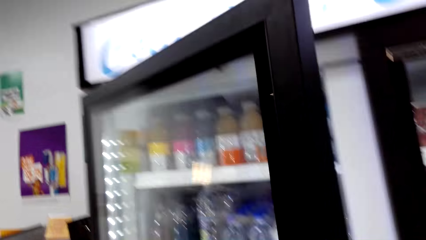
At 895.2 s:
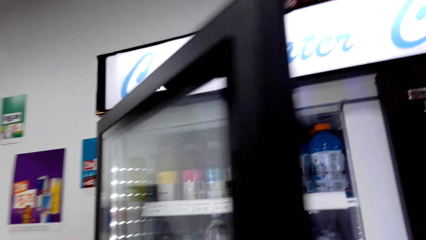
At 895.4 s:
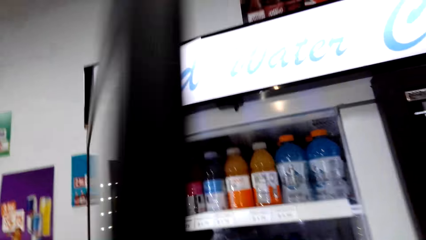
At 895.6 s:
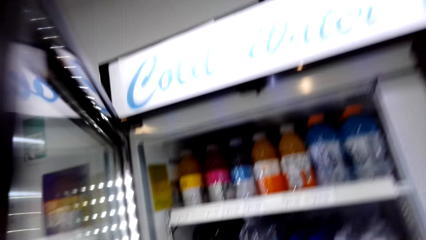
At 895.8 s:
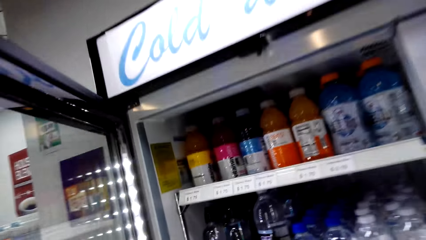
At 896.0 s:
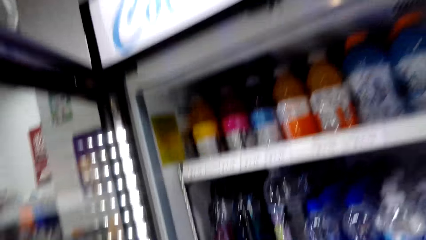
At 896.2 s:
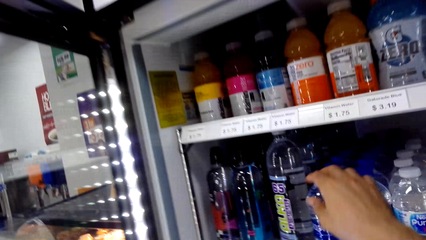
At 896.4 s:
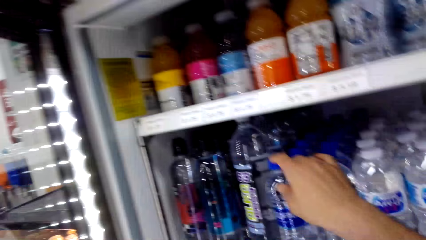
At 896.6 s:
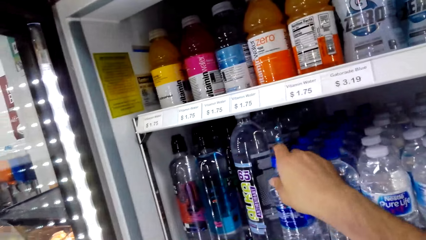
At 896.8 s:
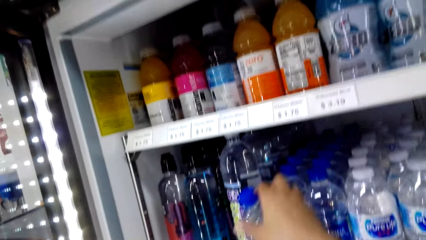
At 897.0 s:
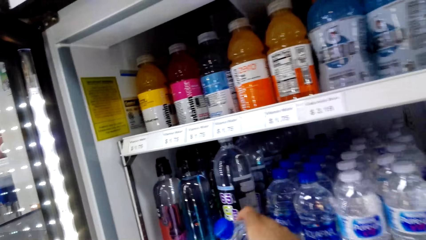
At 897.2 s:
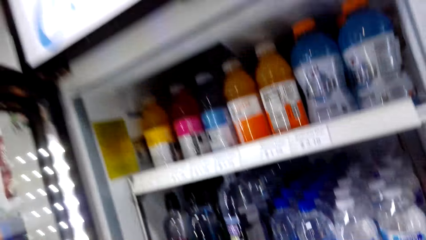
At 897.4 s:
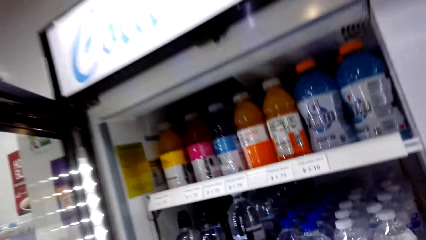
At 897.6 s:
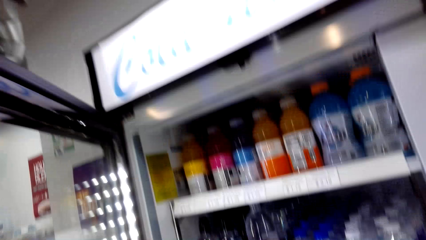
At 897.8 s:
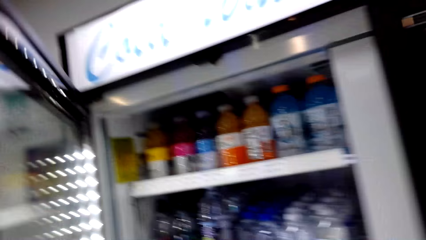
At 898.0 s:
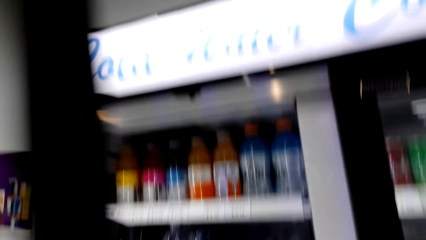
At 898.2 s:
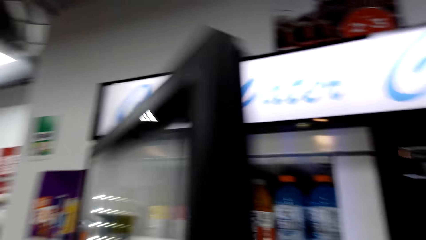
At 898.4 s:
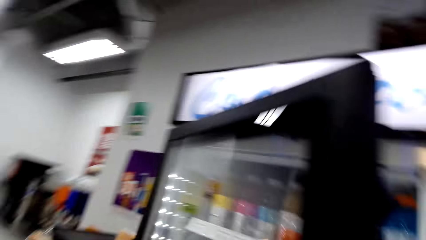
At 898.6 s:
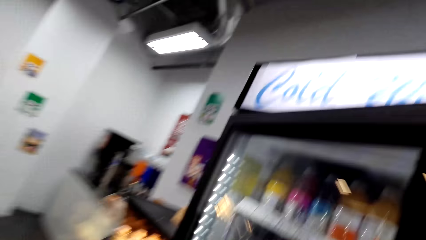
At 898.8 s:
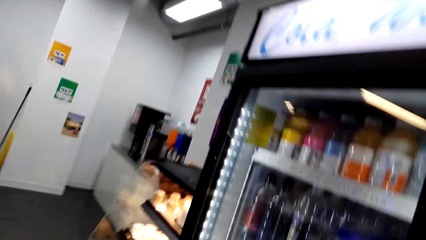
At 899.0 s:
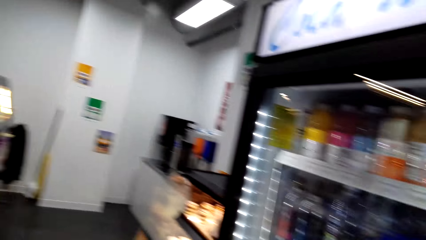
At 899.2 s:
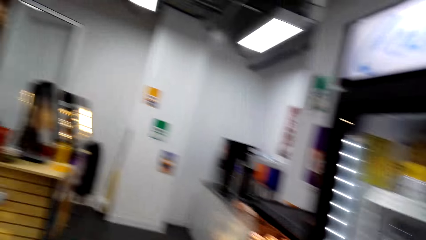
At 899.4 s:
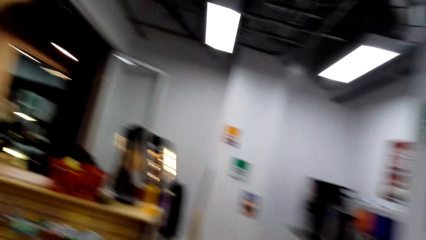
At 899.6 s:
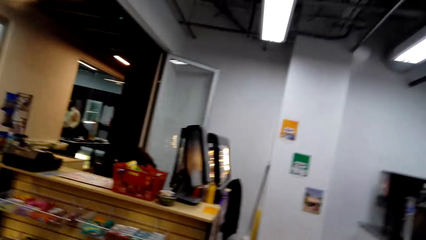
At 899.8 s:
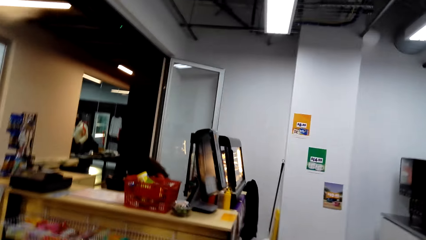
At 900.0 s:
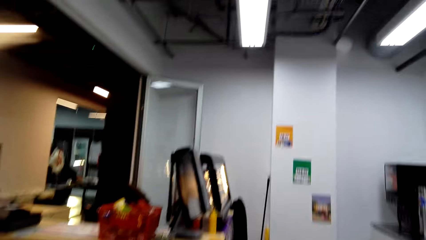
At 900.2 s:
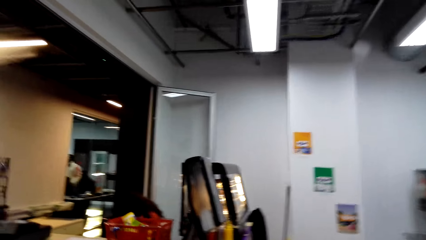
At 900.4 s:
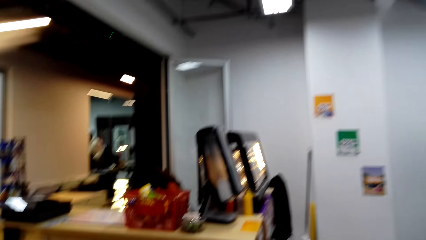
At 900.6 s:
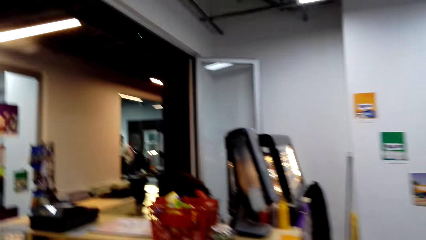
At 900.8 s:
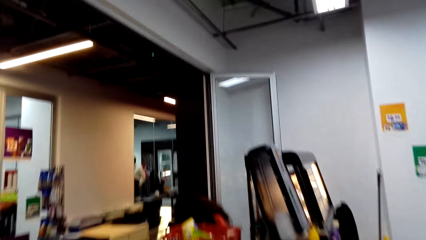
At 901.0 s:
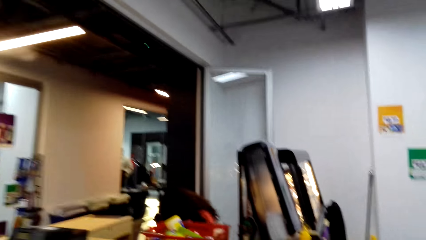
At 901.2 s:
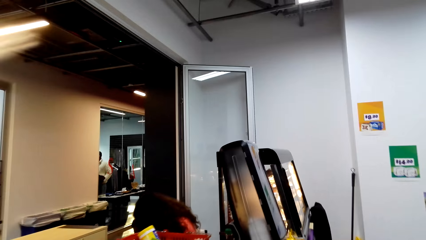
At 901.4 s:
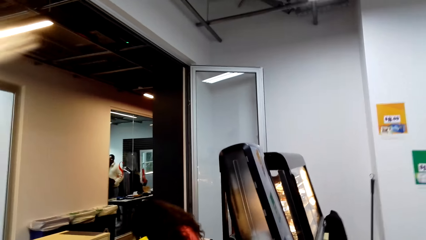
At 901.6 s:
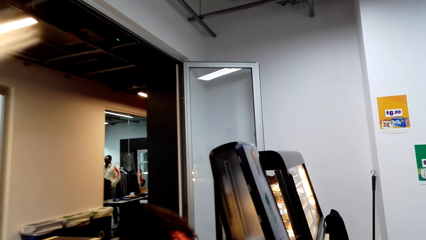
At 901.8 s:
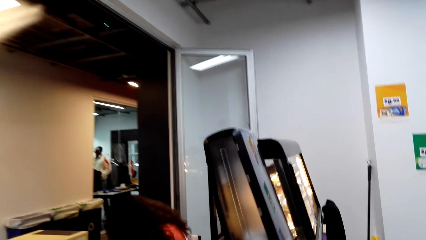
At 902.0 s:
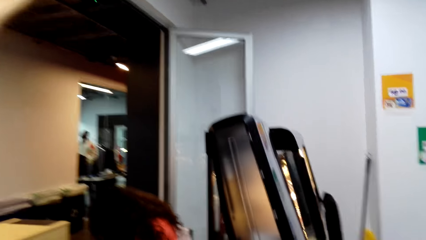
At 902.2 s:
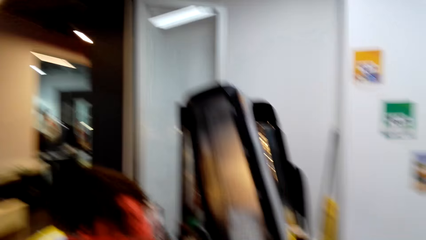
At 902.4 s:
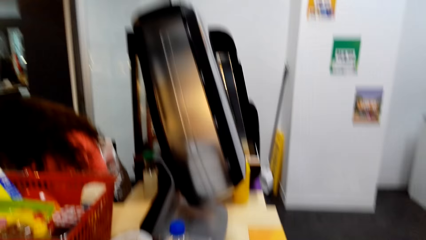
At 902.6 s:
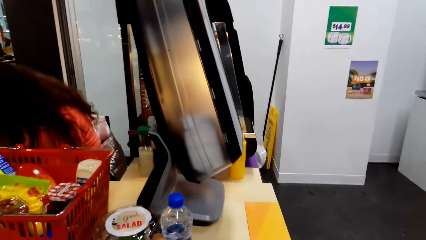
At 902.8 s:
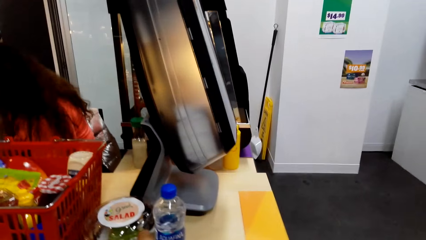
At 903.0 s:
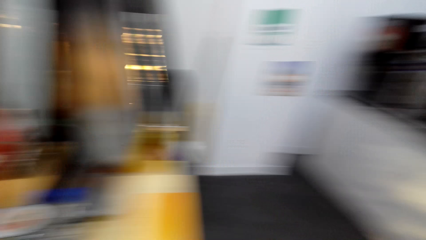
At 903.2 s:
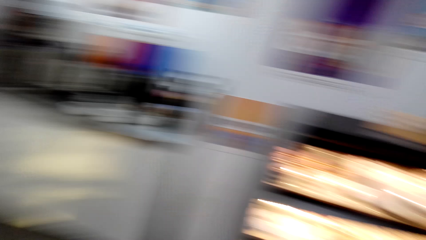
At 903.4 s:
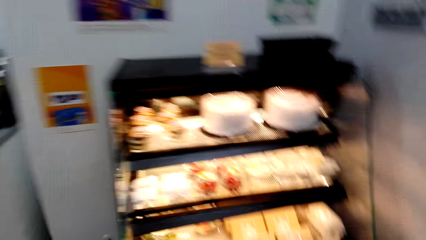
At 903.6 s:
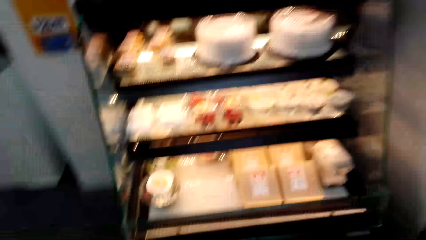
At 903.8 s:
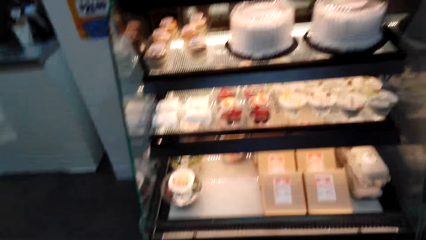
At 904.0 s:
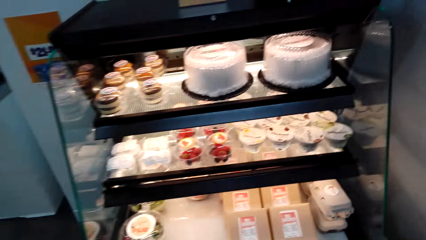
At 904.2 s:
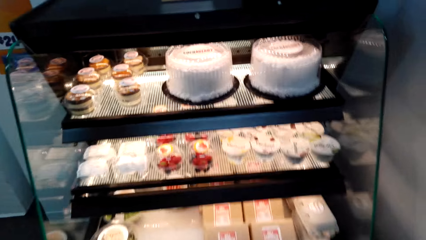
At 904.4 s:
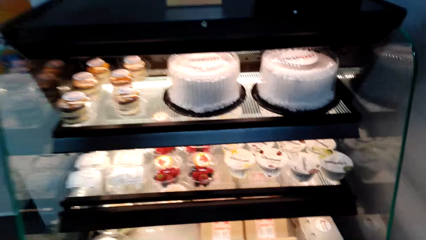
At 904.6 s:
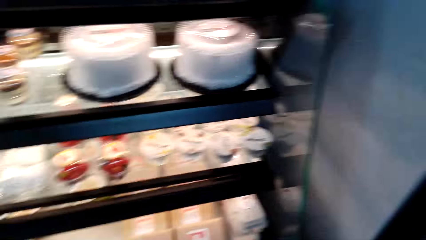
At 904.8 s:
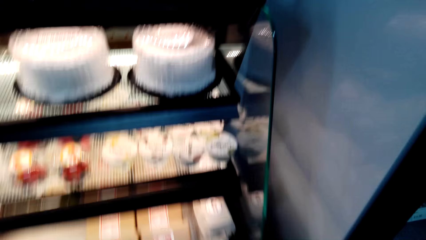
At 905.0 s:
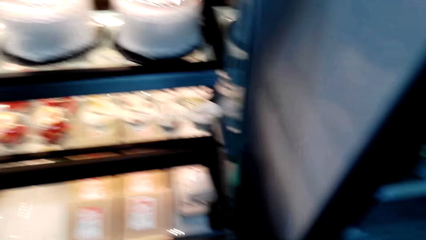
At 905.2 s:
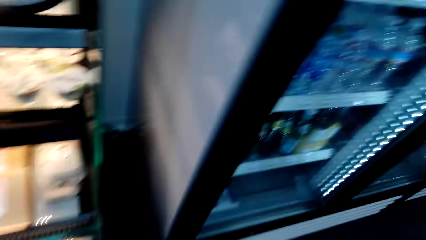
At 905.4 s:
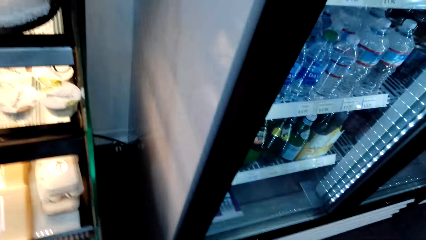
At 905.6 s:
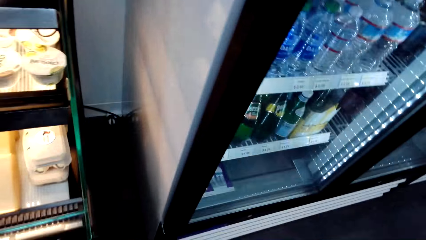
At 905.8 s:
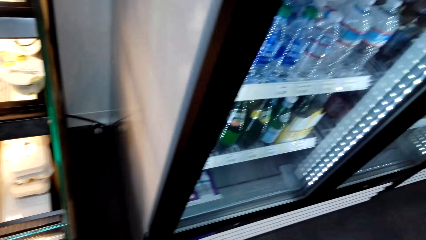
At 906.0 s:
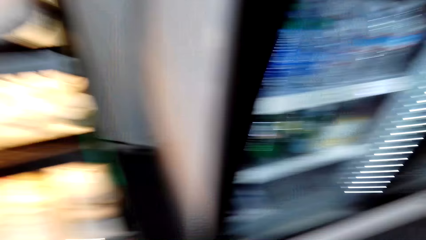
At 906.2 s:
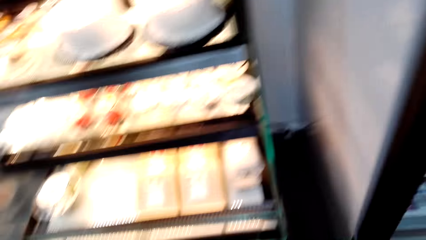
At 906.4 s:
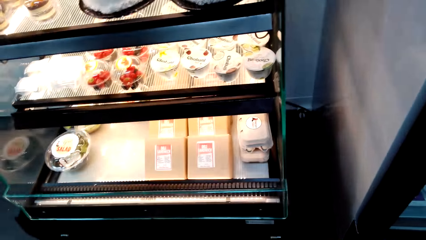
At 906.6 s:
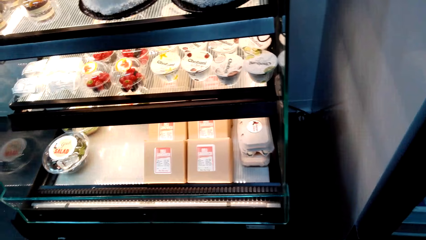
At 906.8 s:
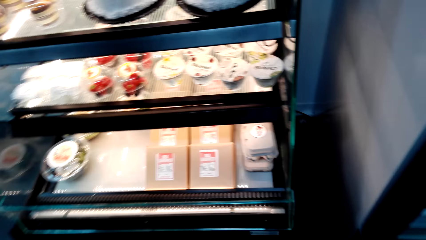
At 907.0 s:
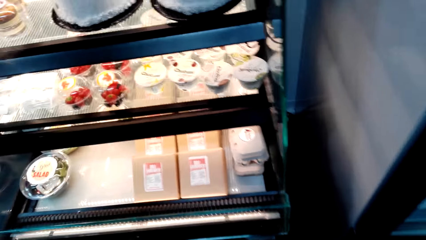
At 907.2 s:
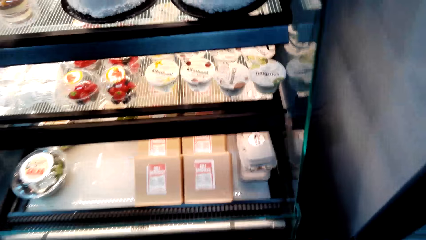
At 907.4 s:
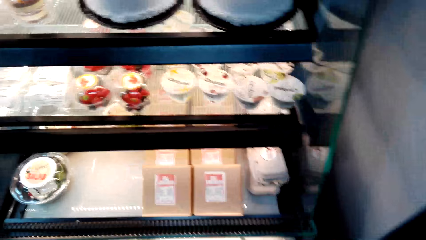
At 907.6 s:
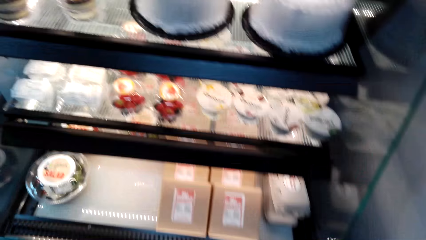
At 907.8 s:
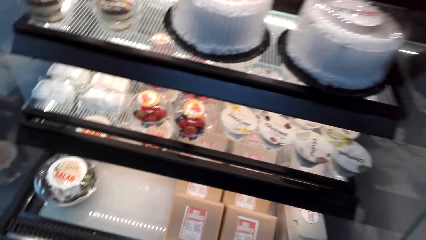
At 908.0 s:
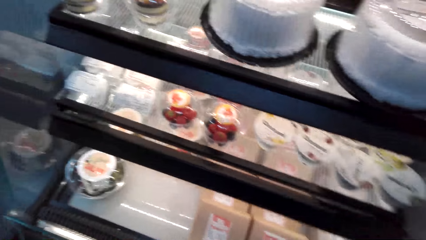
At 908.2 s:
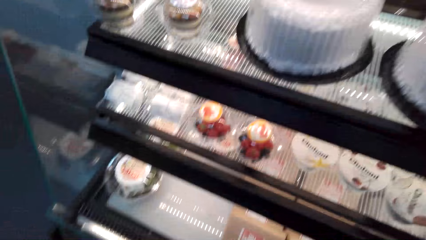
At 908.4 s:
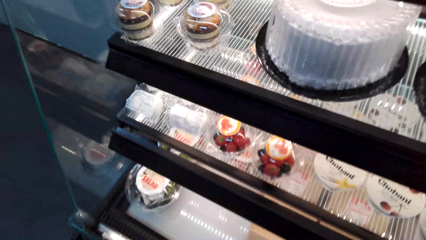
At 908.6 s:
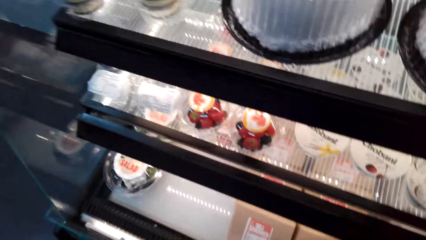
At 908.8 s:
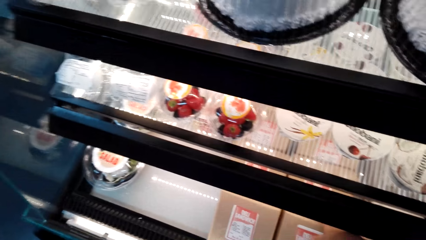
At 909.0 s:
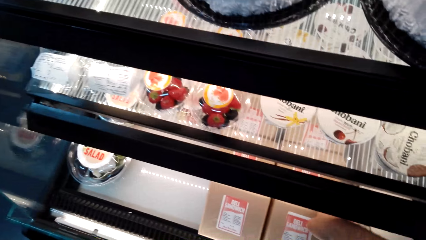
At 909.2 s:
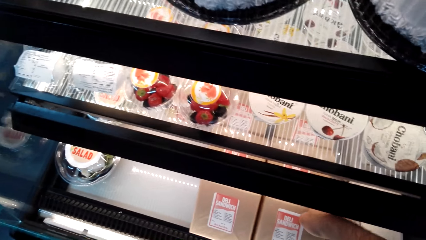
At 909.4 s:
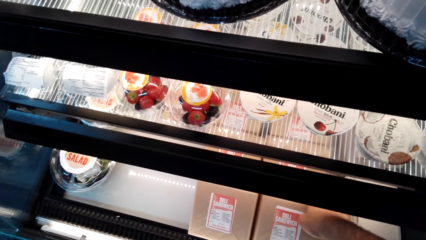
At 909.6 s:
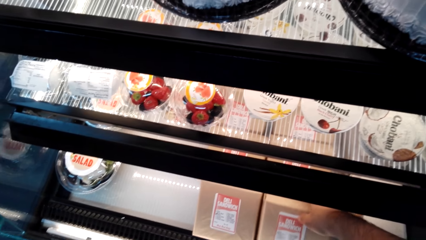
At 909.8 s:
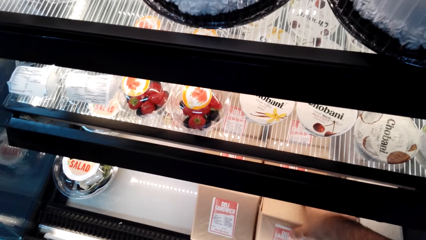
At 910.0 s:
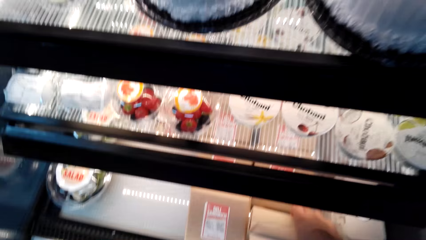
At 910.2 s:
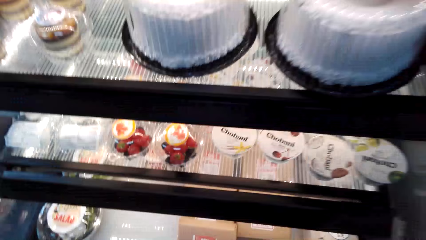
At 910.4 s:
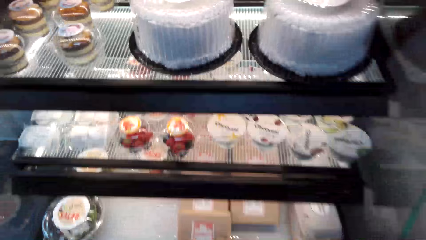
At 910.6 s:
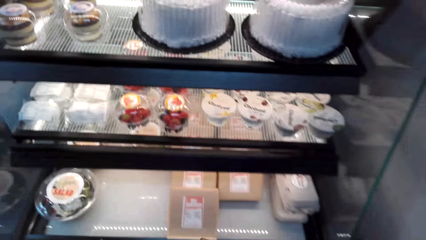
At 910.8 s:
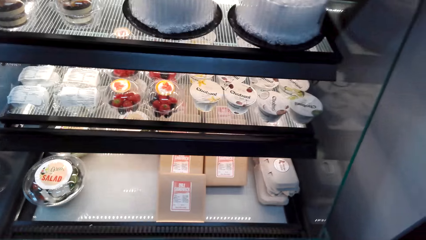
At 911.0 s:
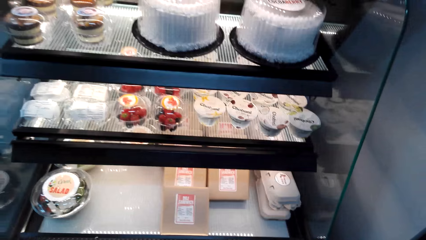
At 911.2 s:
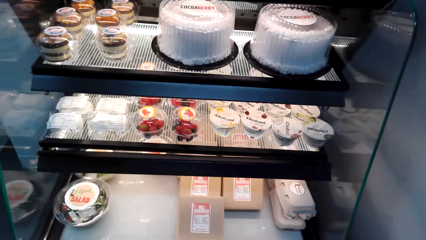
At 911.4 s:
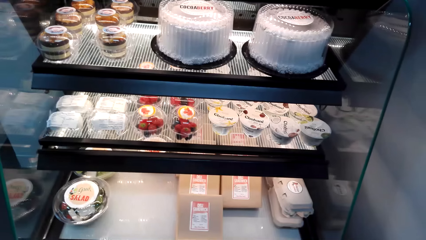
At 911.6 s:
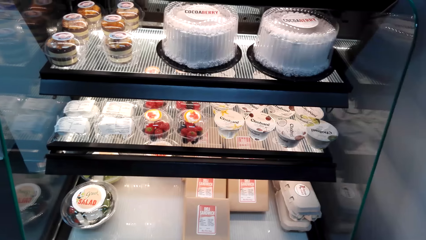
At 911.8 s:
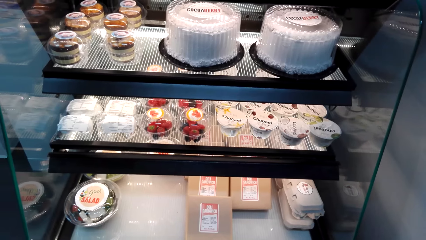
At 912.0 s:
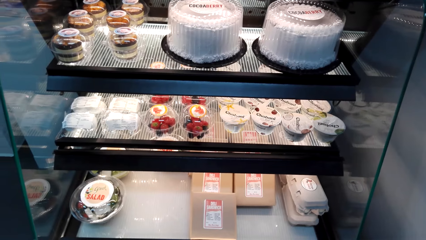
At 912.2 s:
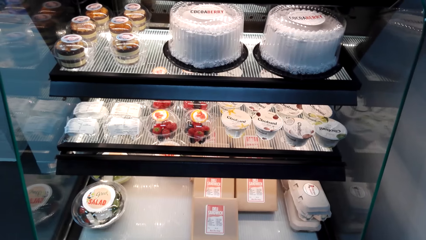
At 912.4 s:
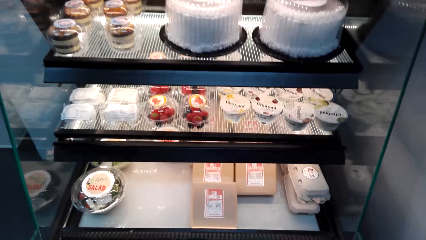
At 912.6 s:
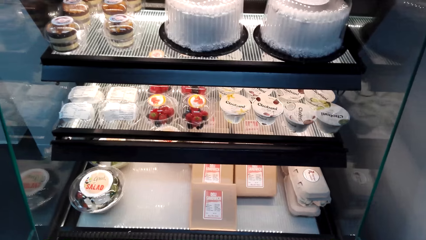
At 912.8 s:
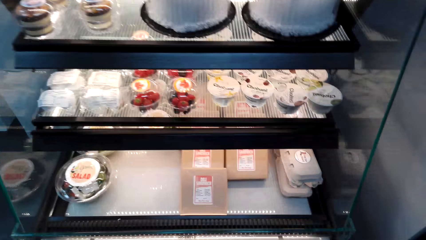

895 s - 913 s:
The camera wearer opens the fridge. They pick a bottle of water. They close the fridge door. They walk to the counter in the supermarket. A person walks in the supermarket. Another person sits at the counter. The camera wearer walks to the cake display in the supermarket. They look at the cakes. They pick a pack of cake.
